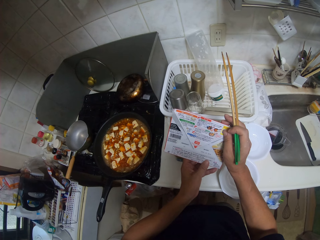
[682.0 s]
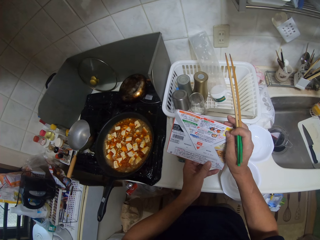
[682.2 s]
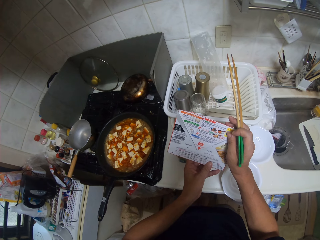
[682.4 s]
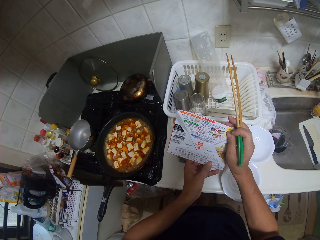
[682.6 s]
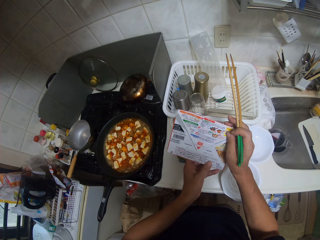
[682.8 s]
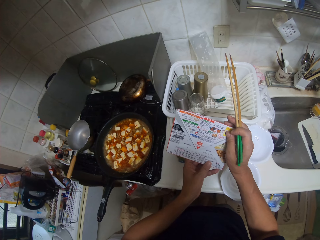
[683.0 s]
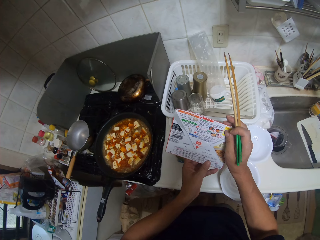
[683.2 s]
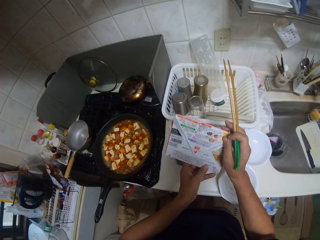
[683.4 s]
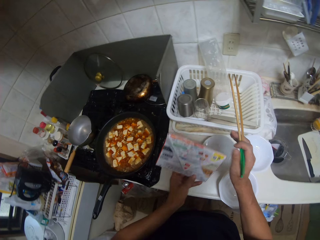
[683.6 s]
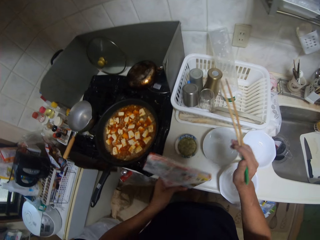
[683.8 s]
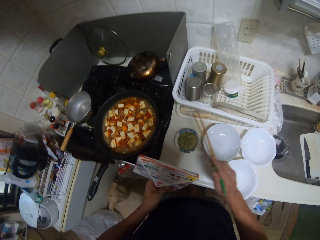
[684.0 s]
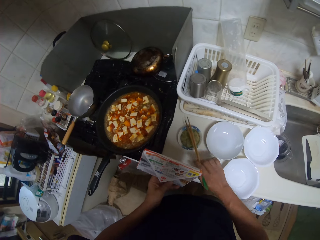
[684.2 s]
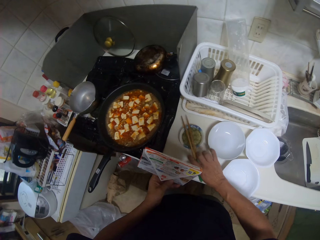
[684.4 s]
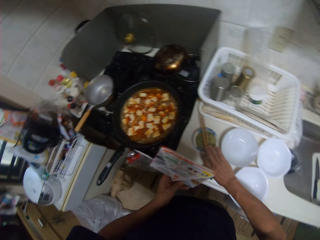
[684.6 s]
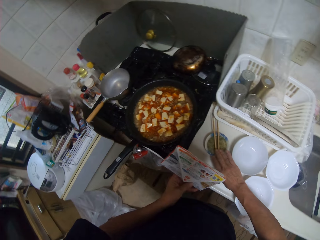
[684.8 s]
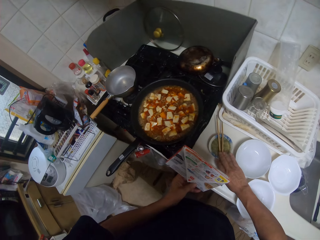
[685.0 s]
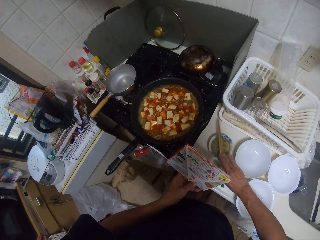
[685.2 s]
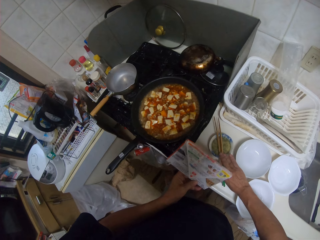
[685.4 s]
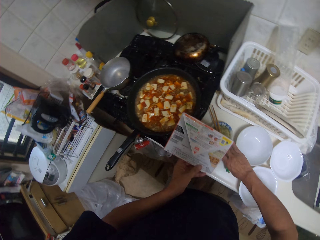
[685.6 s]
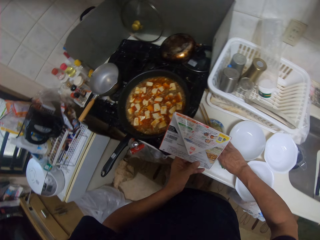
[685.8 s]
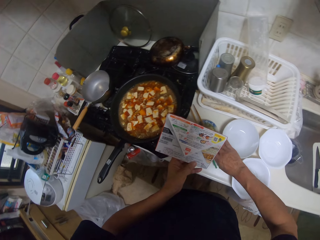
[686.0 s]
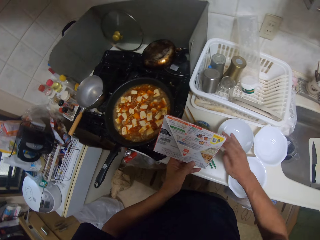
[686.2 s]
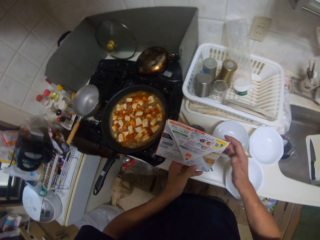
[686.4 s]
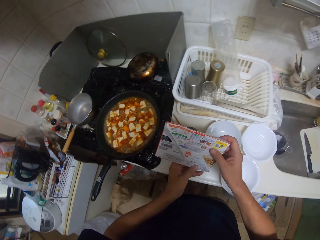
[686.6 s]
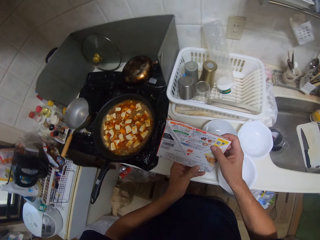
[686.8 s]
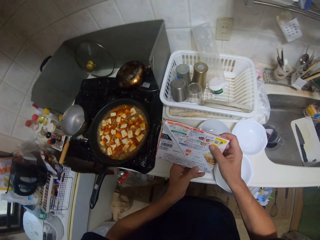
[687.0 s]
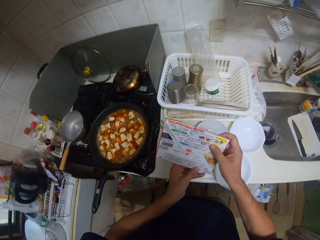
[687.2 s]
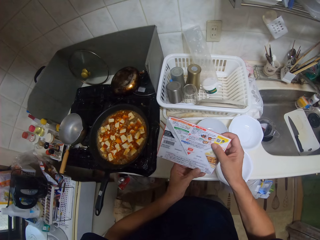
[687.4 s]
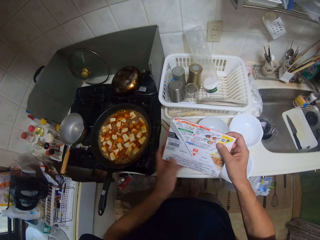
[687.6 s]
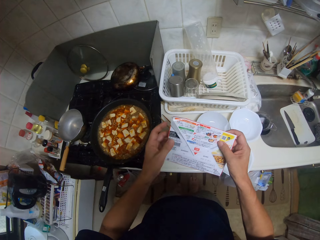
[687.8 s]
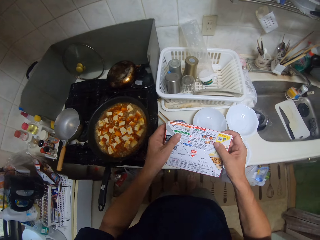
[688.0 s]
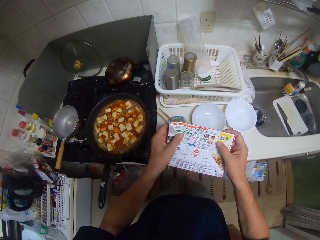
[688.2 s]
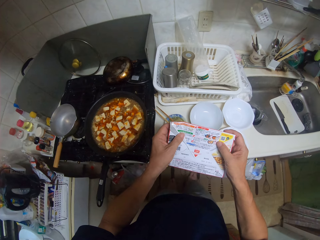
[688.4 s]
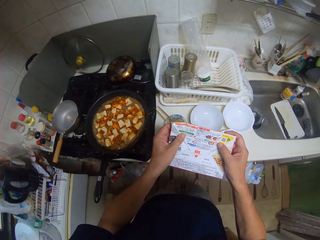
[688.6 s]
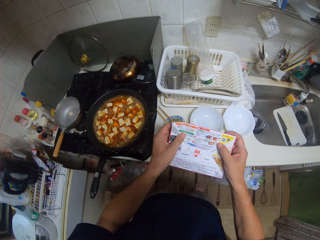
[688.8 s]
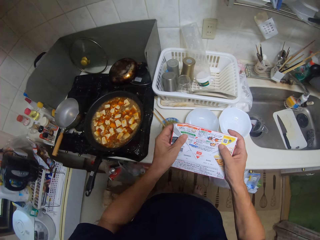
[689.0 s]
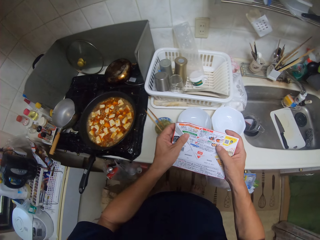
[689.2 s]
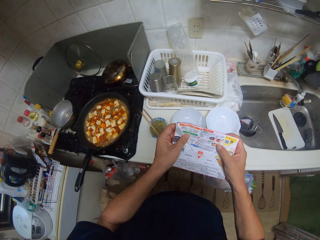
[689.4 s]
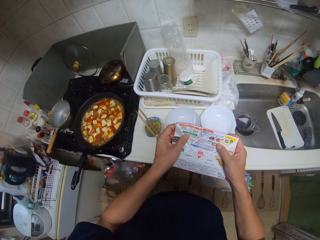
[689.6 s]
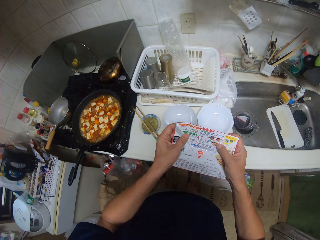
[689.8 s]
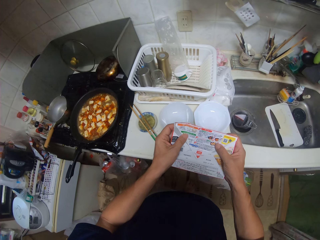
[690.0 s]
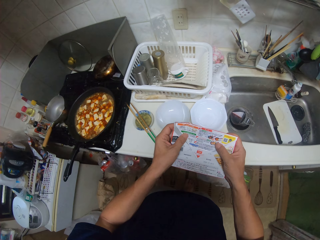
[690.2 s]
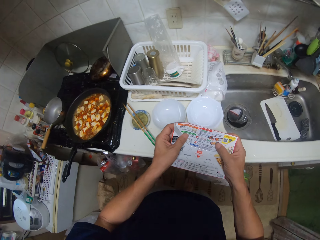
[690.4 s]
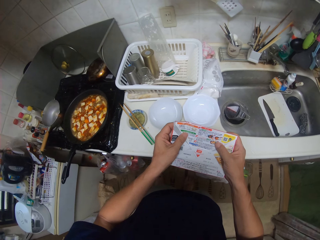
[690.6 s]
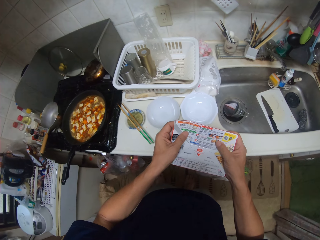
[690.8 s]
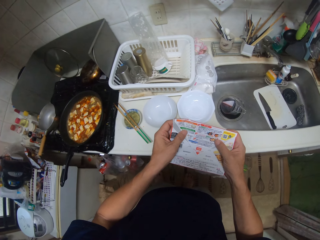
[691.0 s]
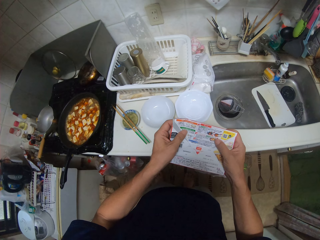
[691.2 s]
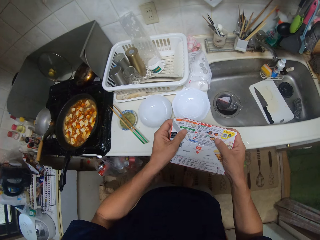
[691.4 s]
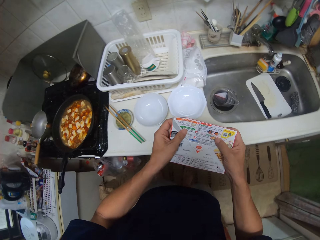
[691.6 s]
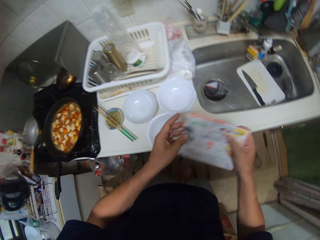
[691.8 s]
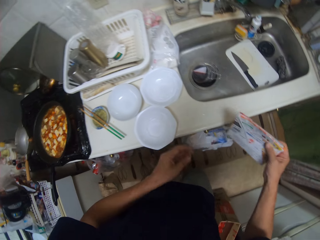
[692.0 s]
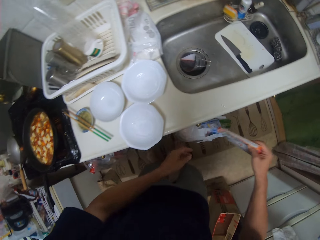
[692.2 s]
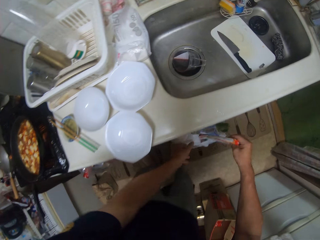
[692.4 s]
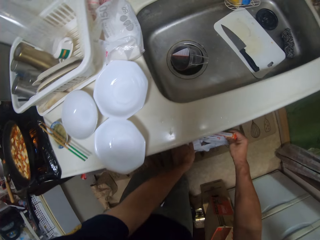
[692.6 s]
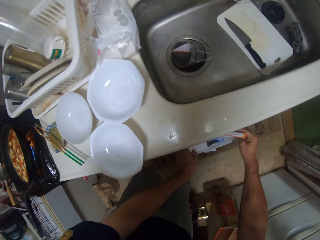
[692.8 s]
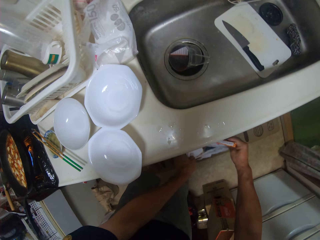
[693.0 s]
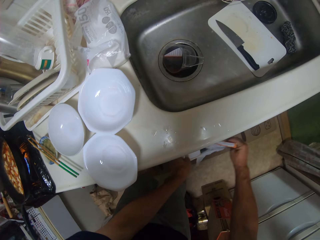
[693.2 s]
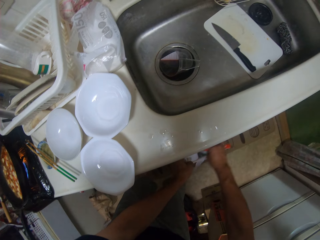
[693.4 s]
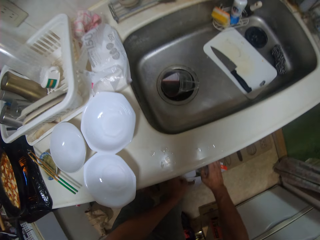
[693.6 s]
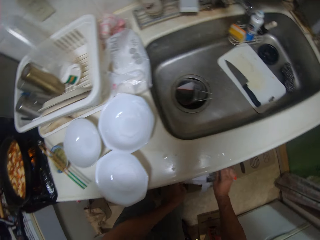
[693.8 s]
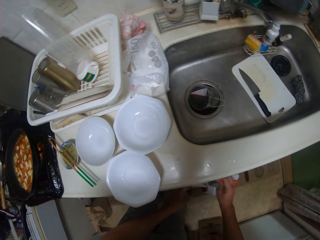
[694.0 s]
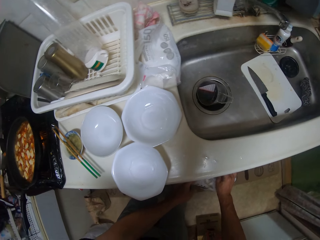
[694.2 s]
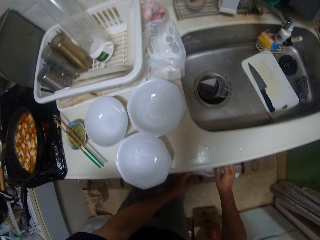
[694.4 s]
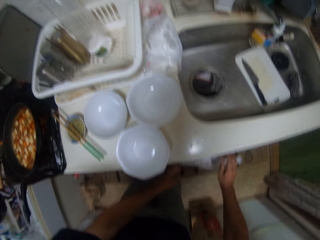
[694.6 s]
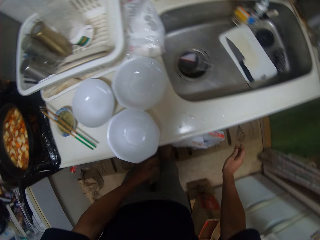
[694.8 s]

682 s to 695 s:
The camera wearer drops the chopsticks on a bowl. They read the inscription on the pack or box. They throw the box in the dustbin. They hold the dustbin.

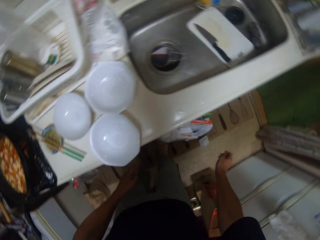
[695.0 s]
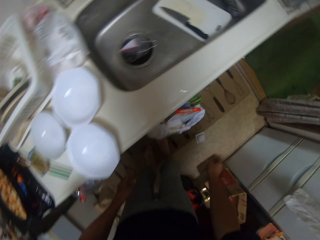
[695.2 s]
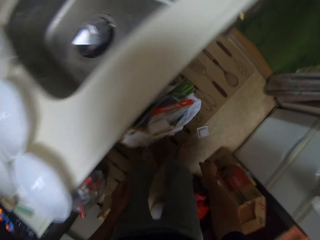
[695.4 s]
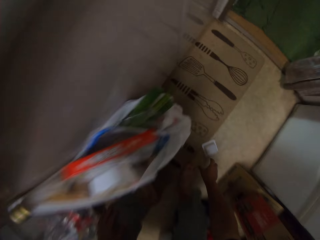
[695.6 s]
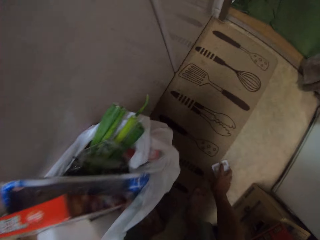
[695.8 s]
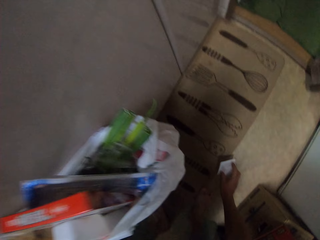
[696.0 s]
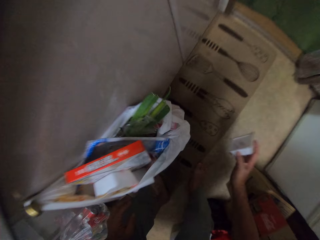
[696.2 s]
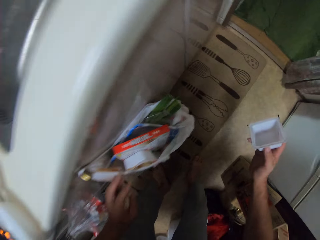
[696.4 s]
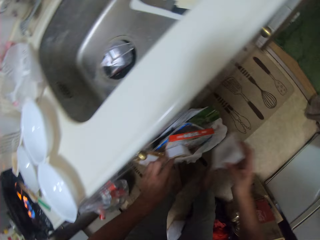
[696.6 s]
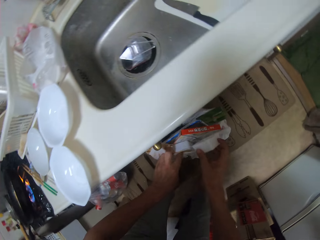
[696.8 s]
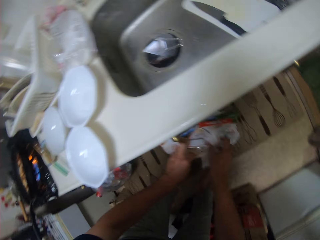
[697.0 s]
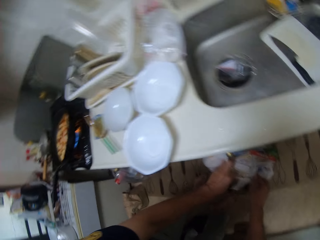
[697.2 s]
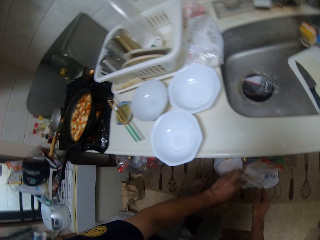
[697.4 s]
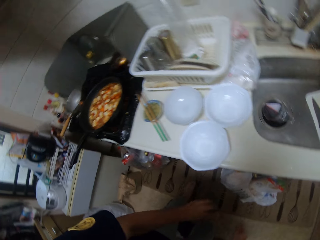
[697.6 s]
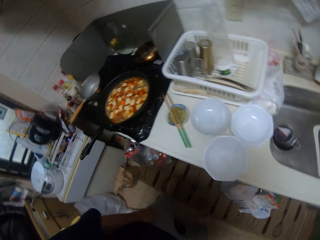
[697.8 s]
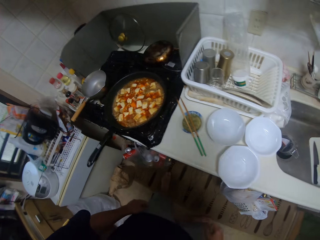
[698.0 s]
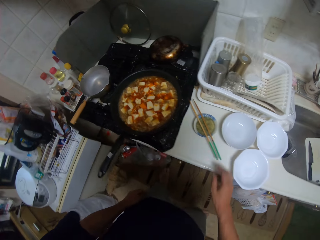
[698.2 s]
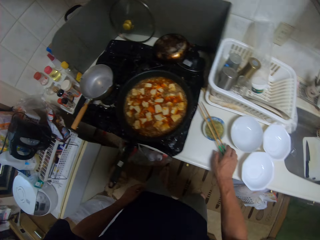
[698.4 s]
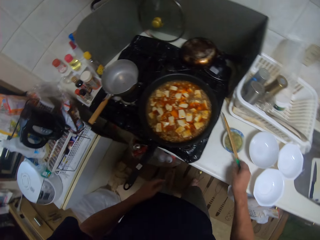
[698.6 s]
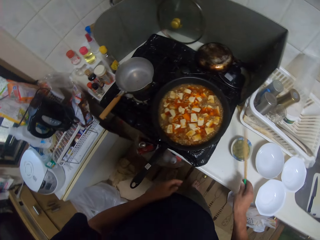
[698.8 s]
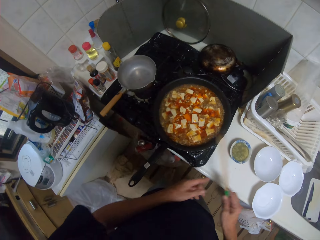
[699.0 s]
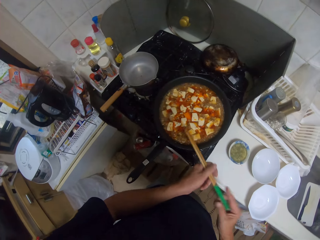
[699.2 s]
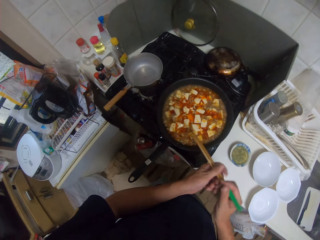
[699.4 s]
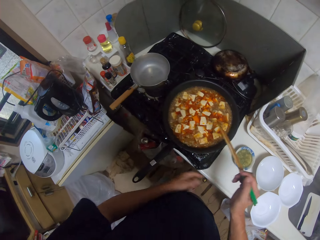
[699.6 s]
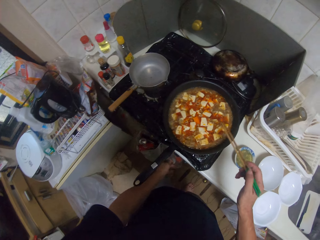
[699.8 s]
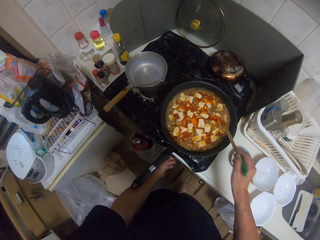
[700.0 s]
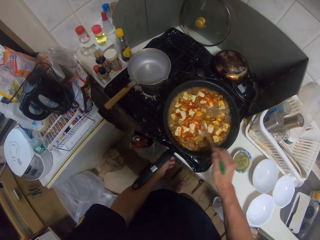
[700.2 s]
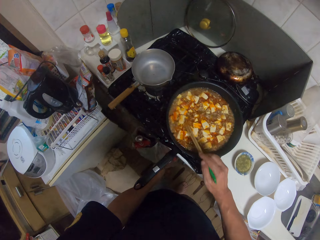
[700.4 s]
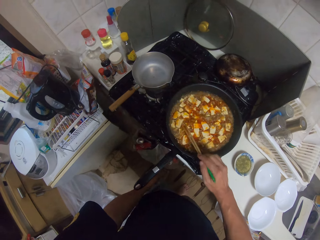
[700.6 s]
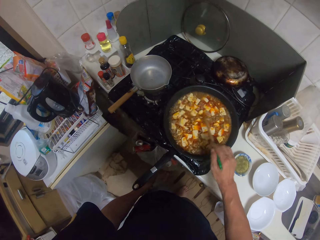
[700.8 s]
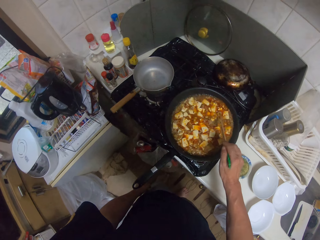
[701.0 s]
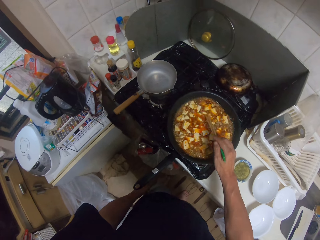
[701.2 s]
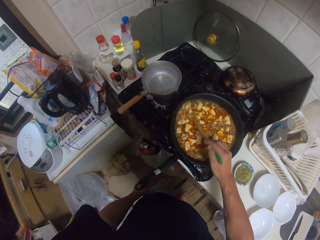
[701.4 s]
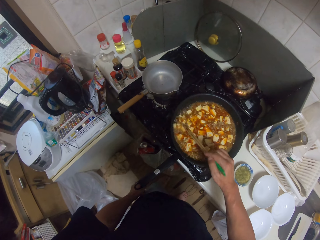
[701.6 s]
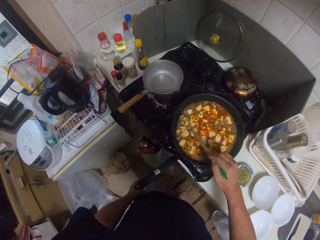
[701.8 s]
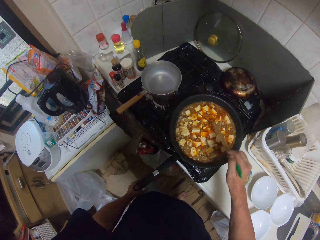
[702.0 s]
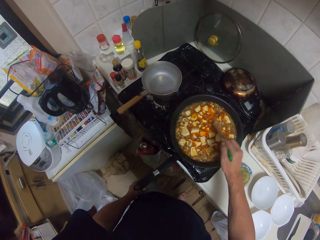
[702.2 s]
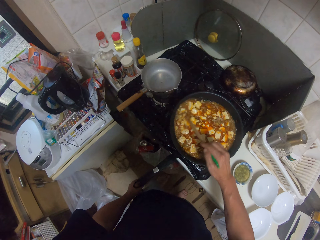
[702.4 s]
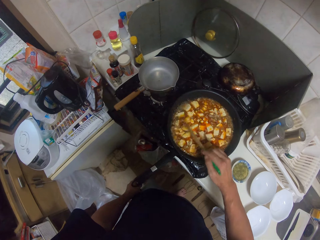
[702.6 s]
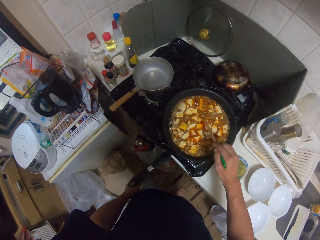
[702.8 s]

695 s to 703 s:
The camera wearer squats. They pick a pack of something on the floor. They hold the dustbin and put the pack of something in the dustbin. They walk around the kitchen. They pick the chopsticks from a bowl on the countertop. They hold the chopsticks firmly. They adjust the cooking gas flame. They stir the cheese sauce in a cooking pan with a chopstick.
